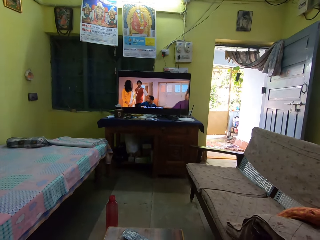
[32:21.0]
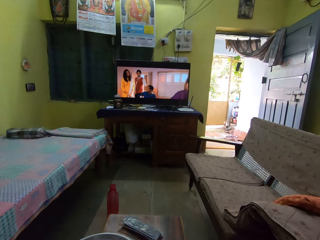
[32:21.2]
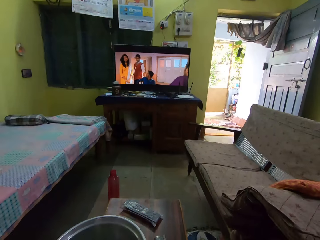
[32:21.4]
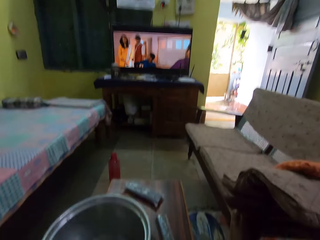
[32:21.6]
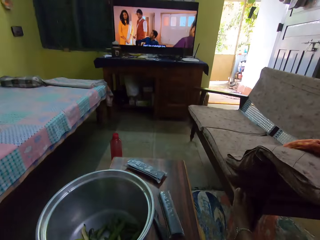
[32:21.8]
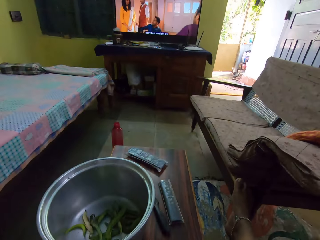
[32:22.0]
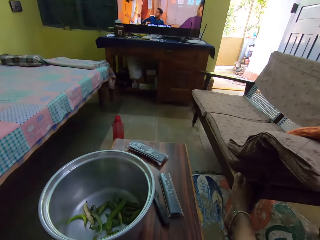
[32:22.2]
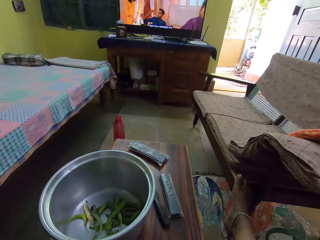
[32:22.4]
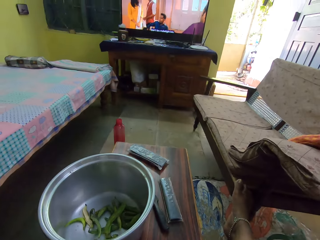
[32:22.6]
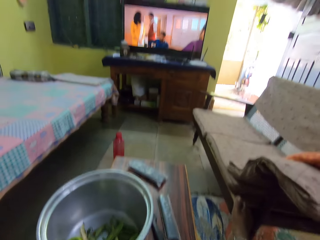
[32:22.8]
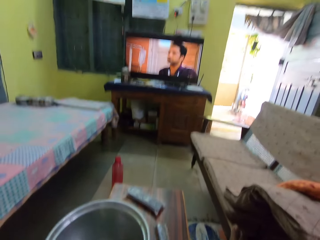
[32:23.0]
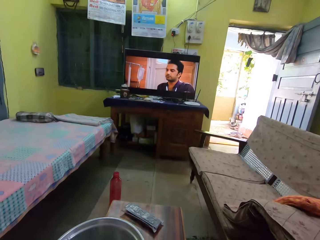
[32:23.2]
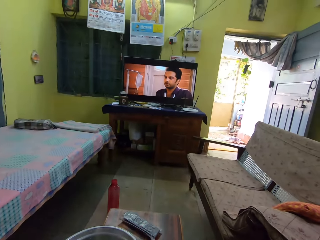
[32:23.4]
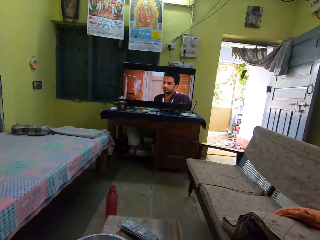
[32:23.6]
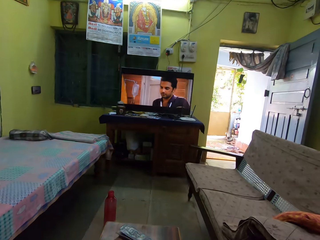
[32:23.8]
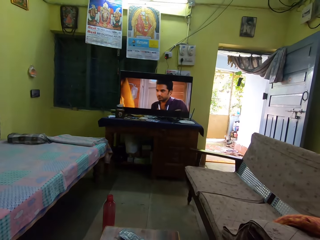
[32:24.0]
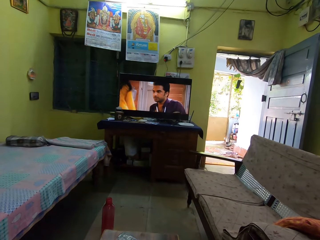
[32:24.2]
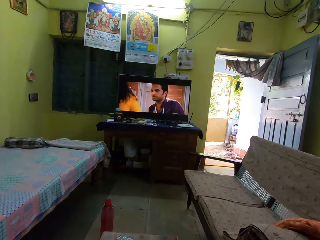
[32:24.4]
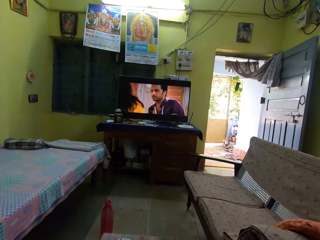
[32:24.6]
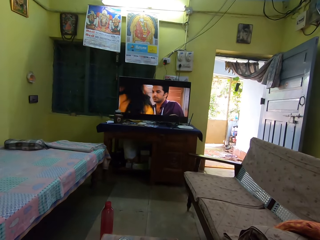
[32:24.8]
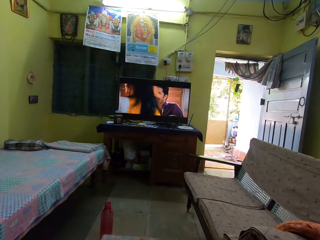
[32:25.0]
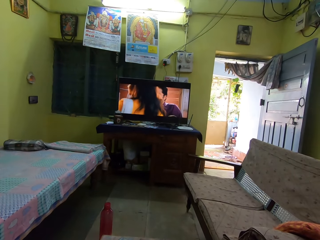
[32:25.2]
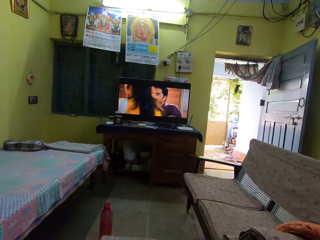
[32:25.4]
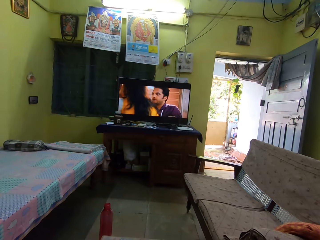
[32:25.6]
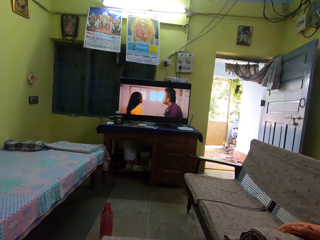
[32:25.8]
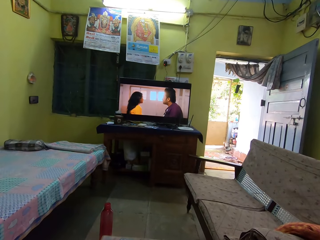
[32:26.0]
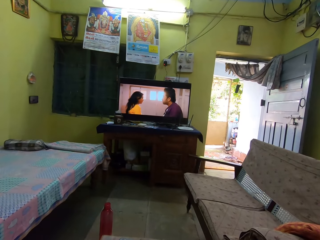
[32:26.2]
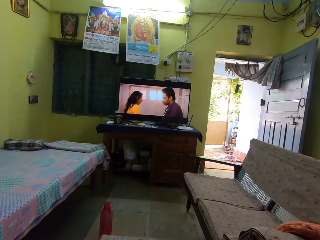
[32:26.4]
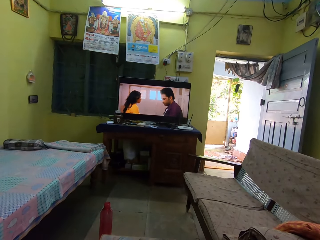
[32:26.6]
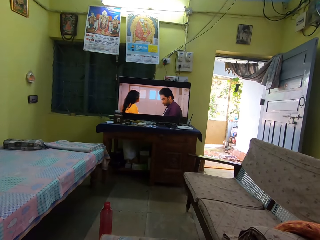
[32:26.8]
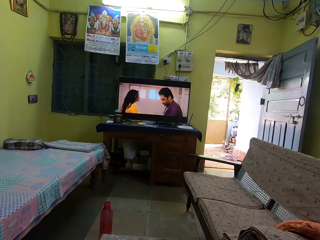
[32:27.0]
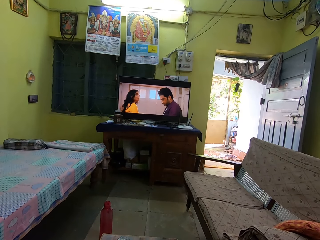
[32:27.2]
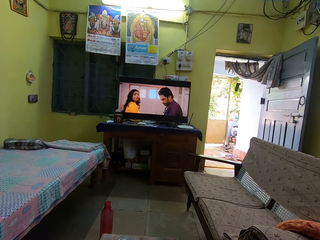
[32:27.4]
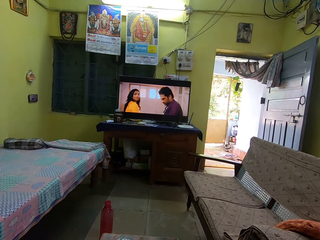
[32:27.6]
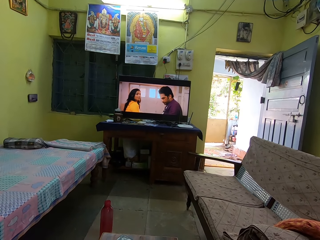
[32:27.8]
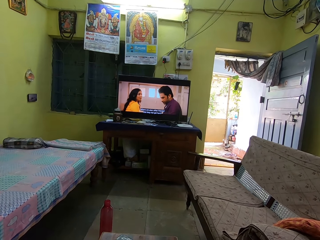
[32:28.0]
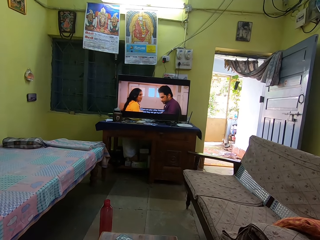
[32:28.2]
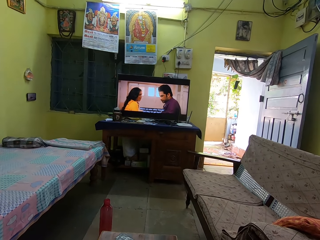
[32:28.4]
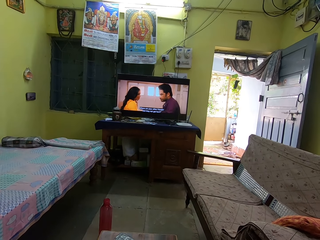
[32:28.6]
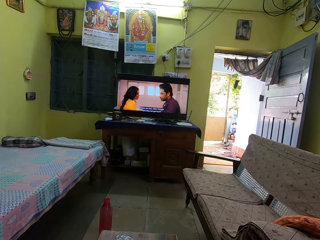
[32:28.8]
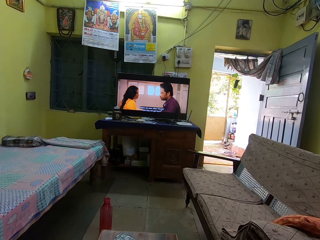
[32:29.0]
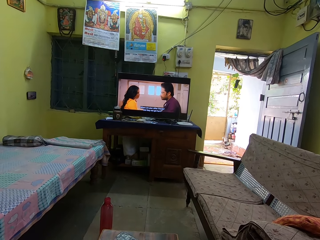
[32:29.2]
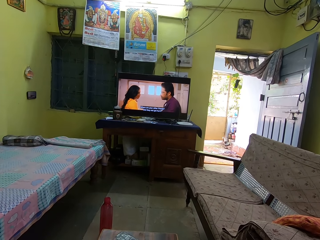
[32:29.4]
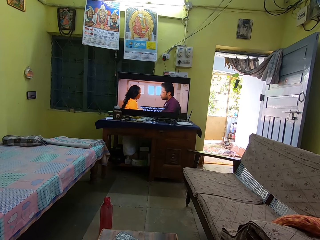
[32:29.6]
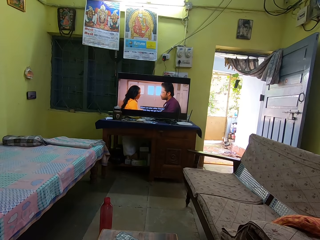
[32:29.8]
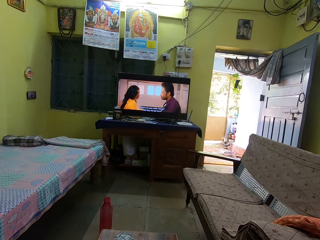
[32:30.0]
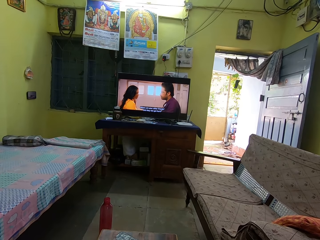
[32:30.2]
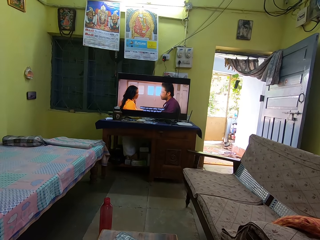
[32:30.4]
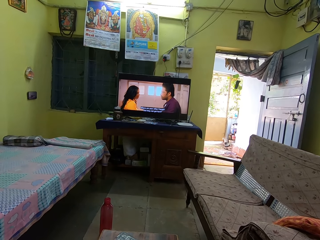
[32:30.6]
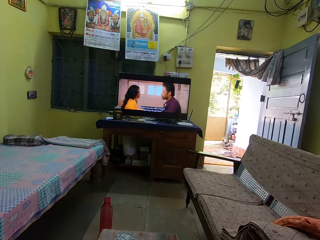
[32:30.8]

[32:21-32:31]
The camera wearer looks at the cooking pot. They look at the television.

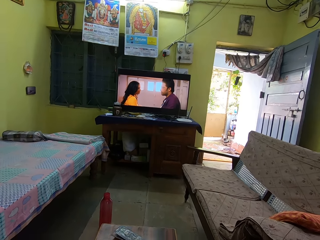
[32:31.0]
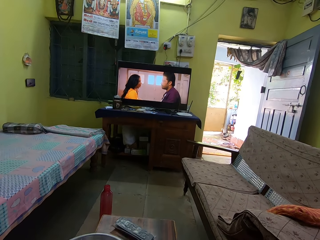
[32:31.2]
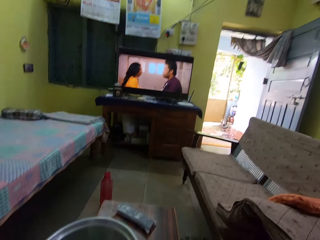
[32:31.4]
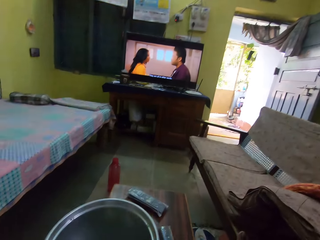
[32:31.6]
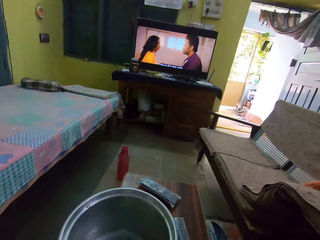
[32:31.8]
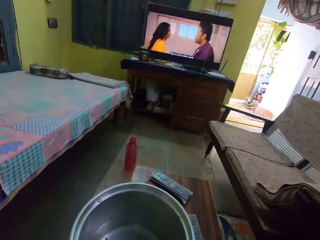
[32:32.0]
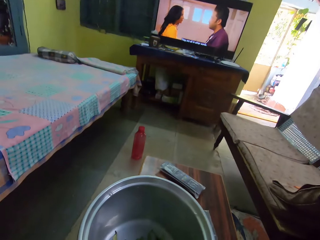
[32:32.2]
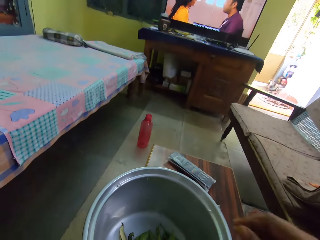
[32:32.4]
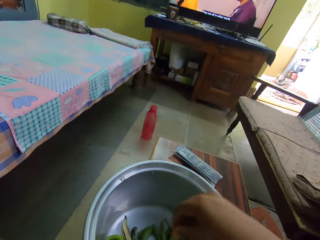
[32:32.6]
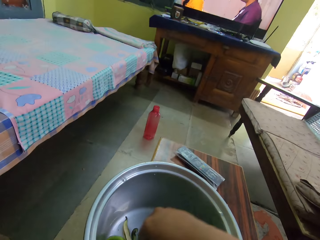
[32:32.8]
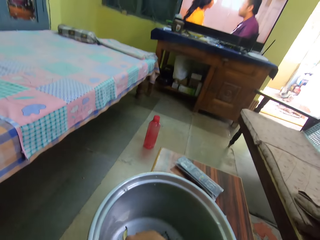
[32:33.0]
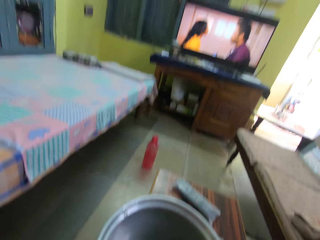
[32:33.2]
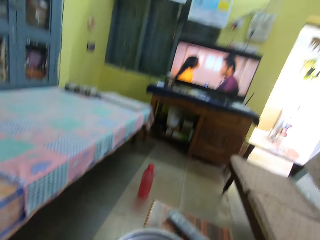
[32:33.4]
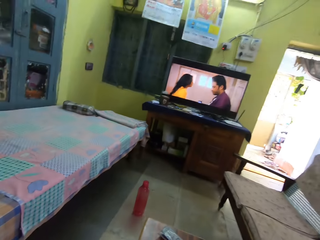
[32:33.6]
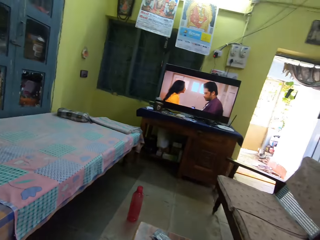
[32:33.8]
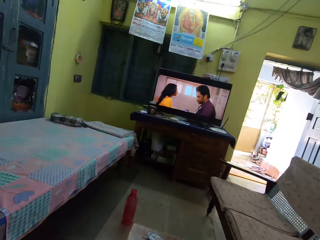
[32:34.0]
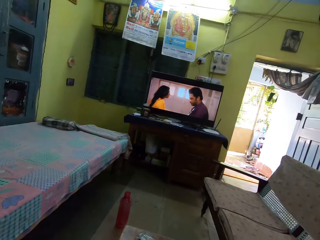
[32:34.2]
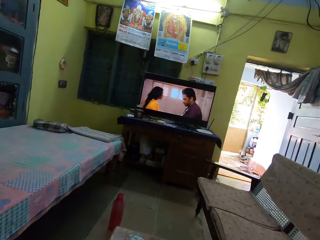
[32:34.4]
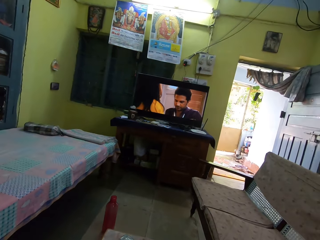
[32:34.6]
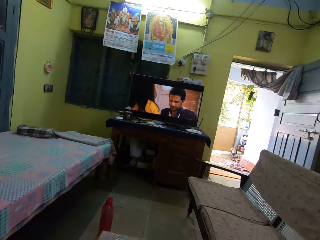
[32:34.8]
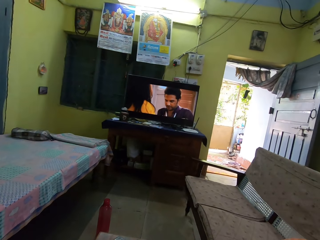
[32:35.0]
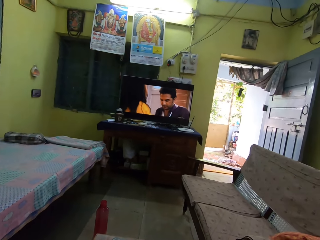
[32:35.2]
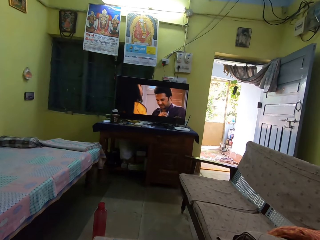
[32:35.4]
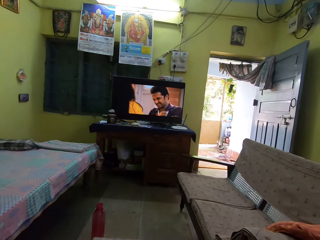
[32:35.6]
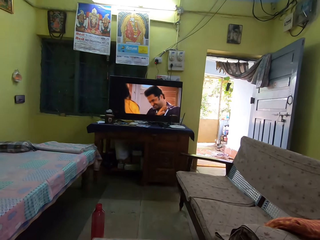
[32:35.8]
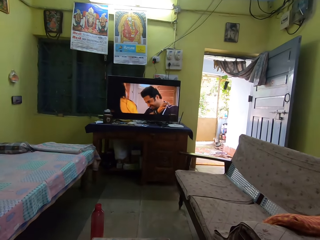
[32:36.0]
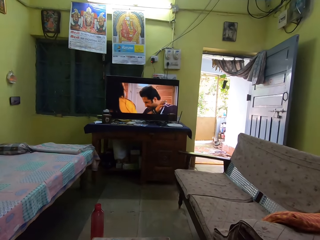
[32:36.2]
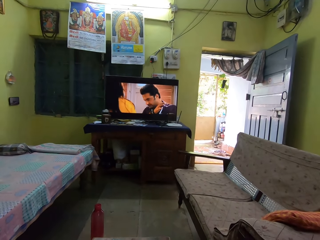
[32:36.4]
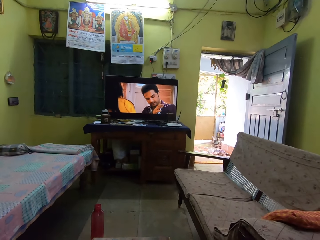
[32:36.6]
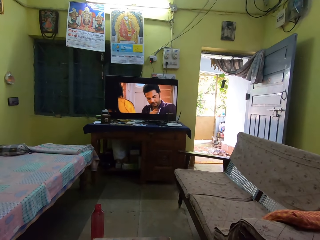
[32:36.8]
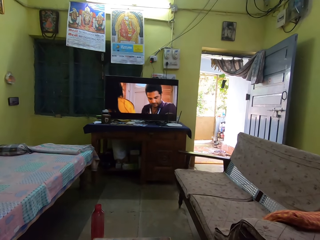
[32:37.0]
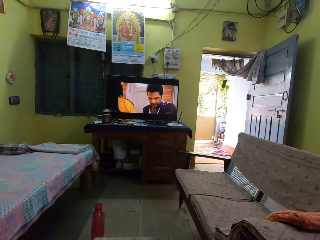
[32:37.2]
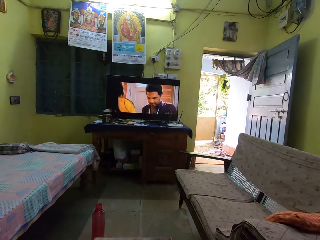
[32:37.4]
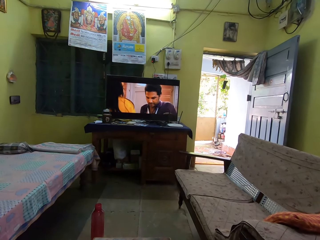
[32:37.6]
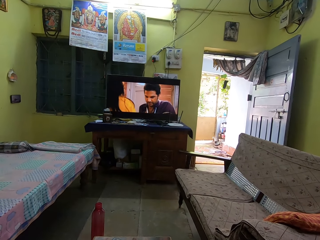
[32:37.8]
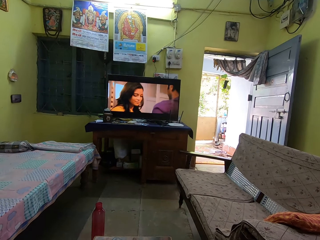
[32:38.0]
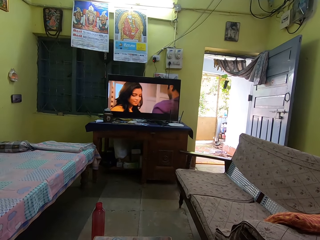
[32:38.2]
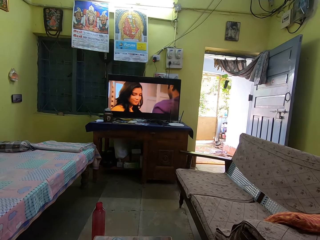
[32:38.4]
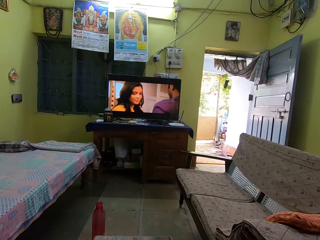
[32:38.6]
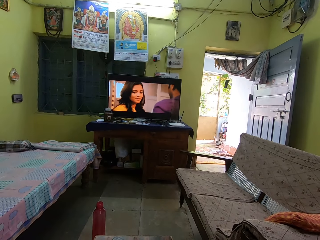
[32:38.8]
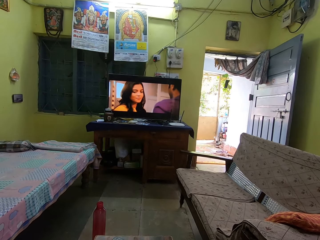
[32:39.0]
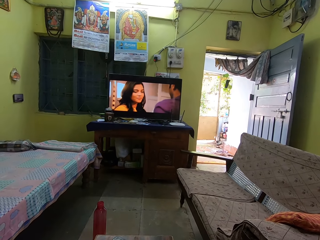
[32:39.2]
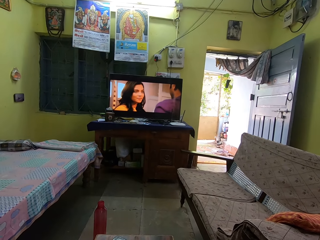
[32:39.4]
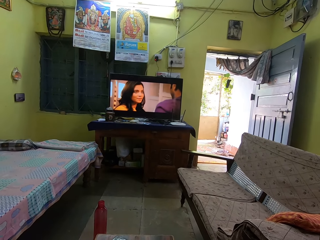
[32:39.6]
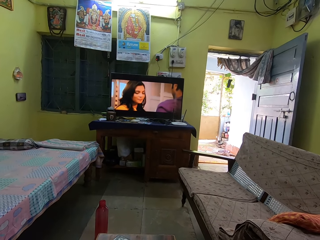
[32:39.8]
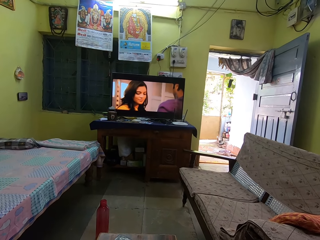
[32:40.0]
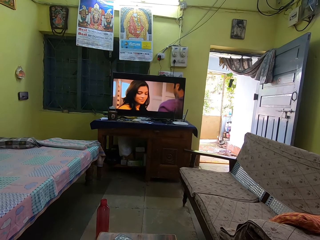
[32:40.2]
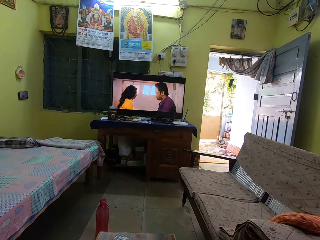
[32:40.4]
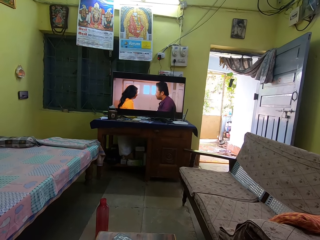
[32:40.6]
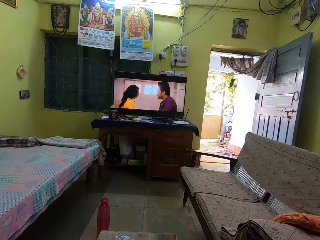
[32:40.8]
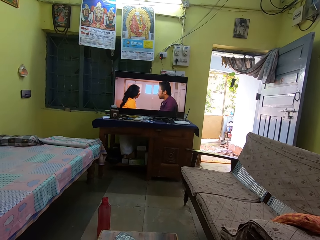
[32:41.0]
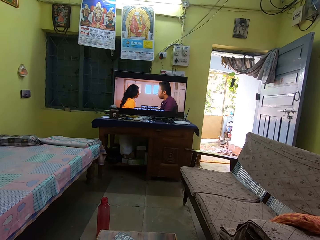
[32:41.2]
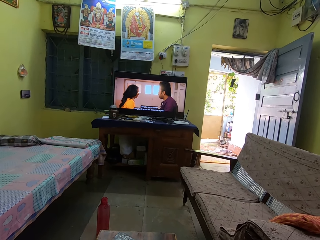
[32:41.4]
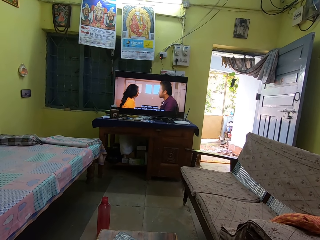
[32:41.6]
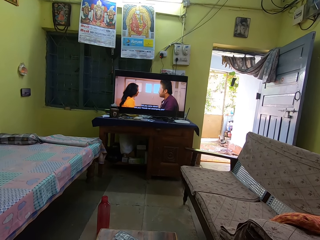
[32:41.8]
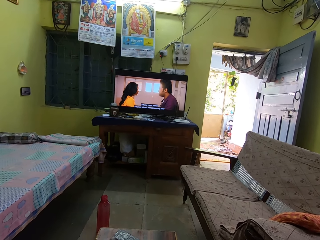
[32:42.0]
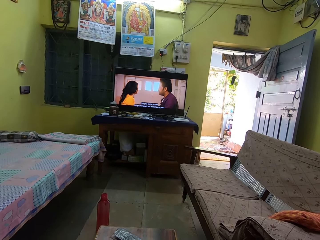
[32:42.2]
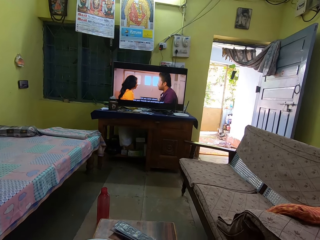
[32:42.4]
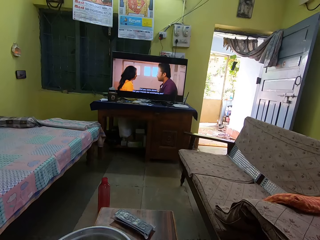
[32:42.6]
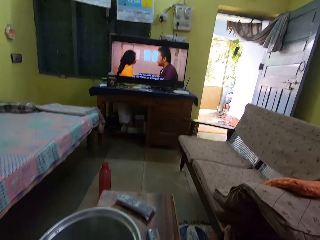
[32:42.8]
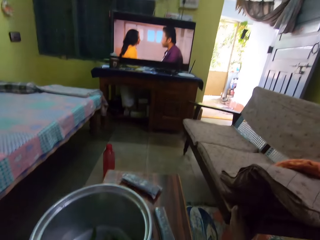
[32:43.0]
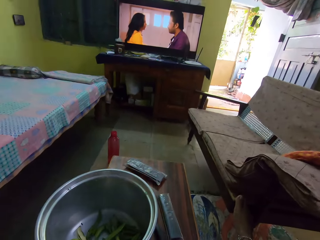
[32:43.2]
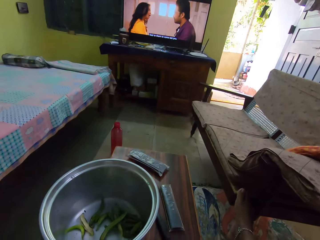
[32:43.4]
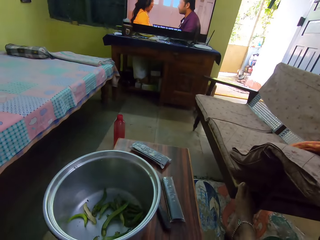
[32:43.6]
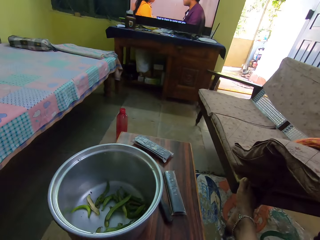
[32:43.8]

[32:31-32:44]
The camera wearer picks the seed from the cooking pot. She dips her hand in the cooking pot. She looks at the television.
